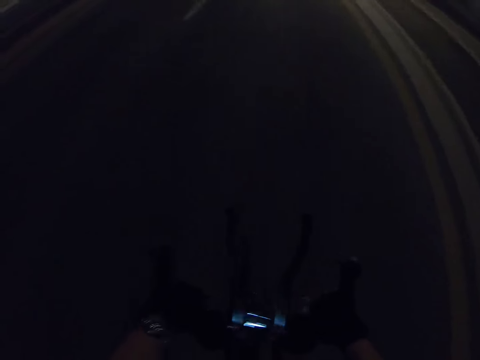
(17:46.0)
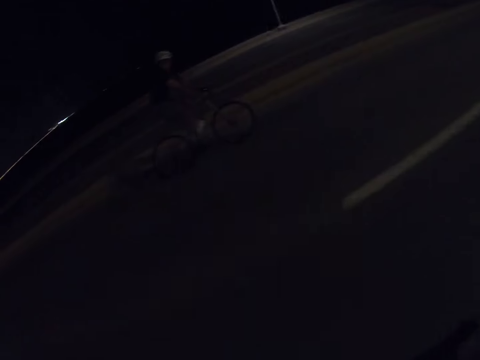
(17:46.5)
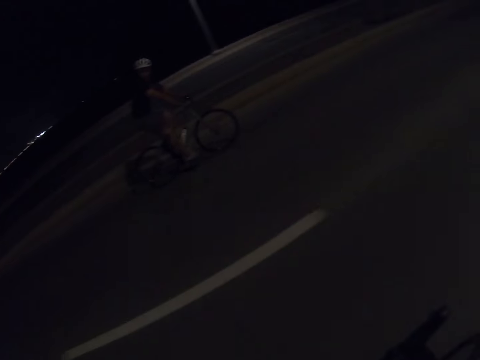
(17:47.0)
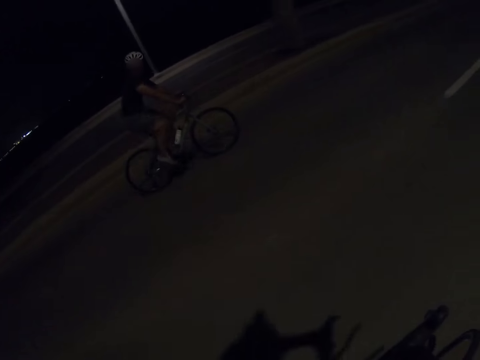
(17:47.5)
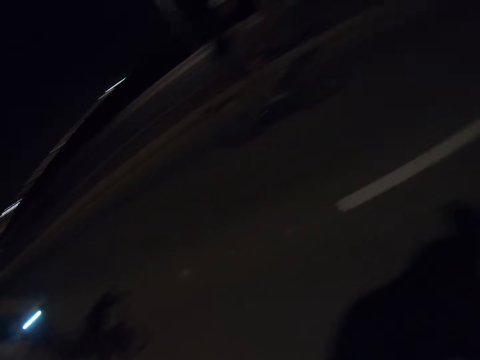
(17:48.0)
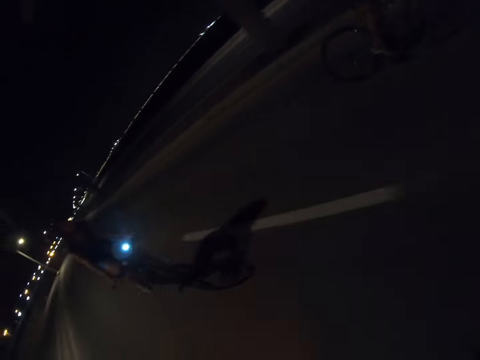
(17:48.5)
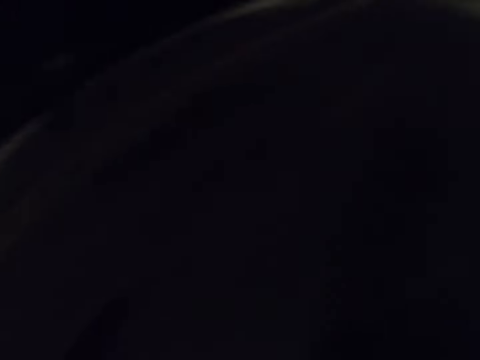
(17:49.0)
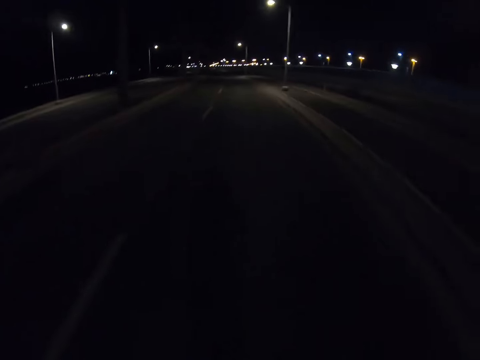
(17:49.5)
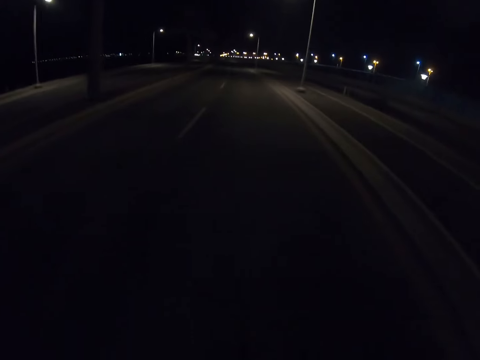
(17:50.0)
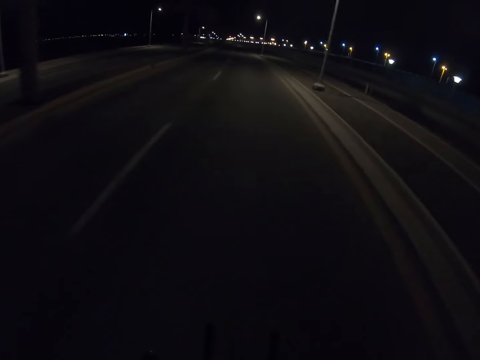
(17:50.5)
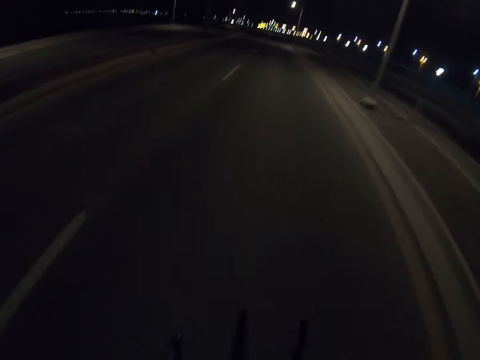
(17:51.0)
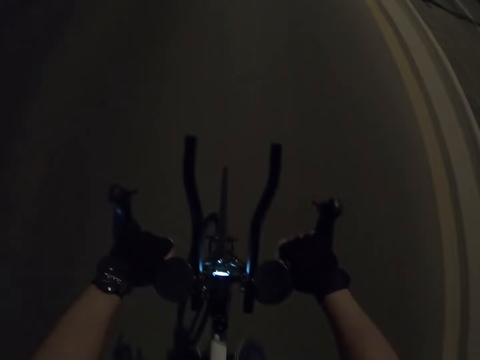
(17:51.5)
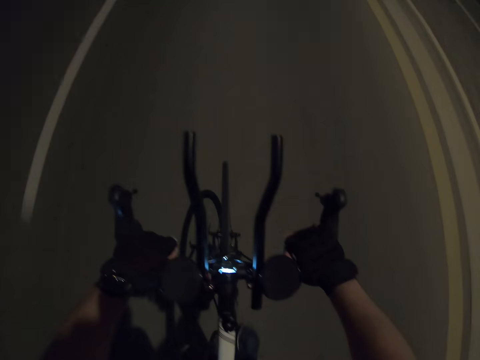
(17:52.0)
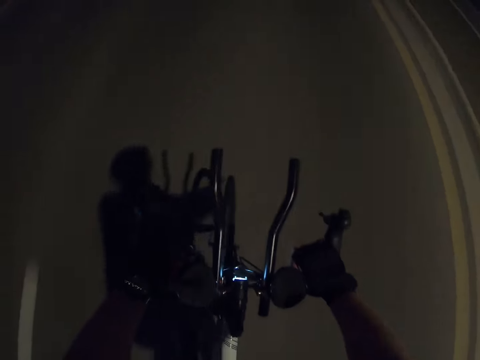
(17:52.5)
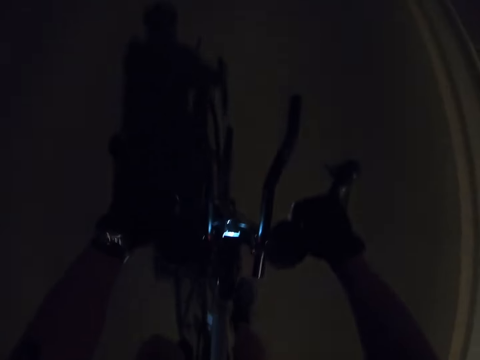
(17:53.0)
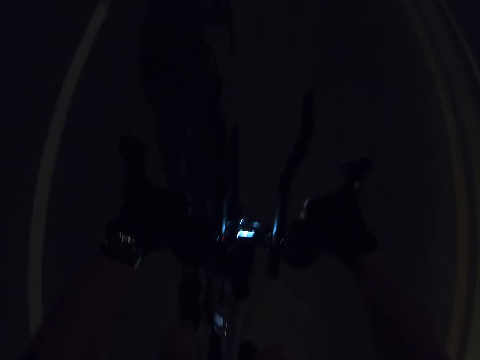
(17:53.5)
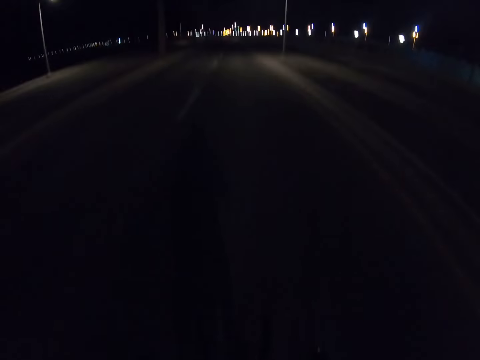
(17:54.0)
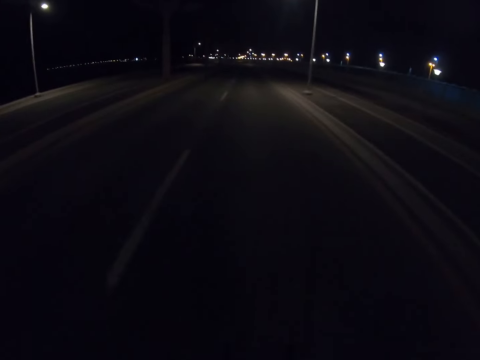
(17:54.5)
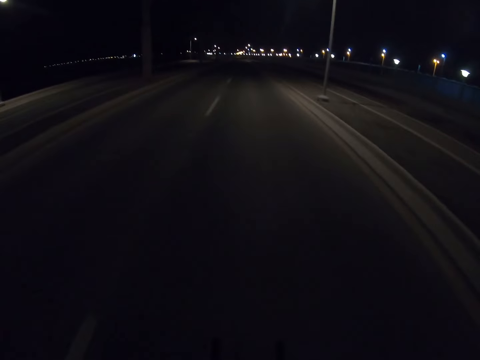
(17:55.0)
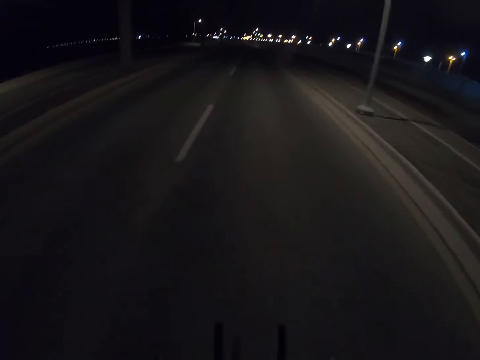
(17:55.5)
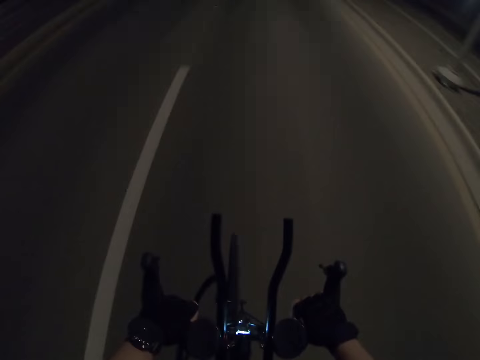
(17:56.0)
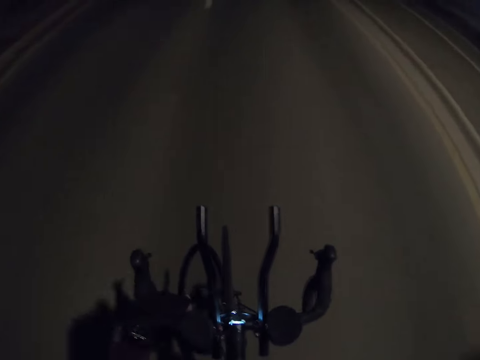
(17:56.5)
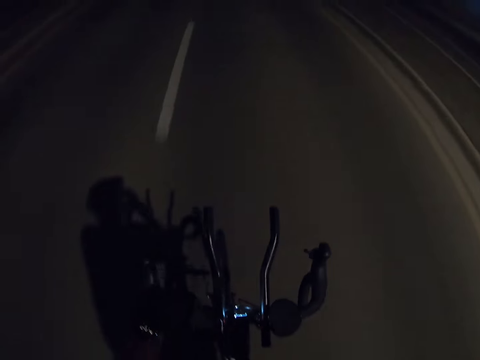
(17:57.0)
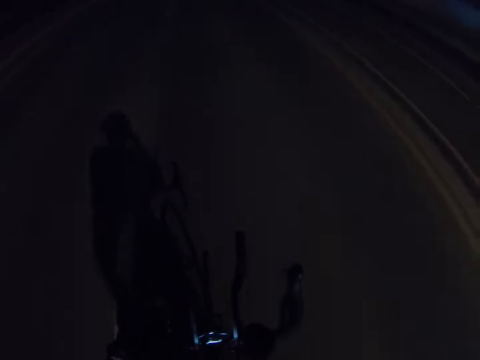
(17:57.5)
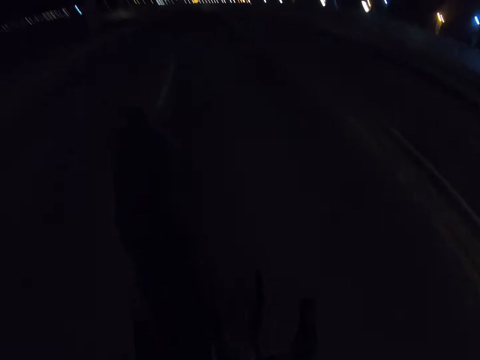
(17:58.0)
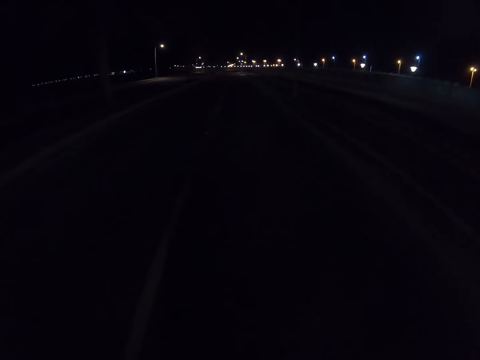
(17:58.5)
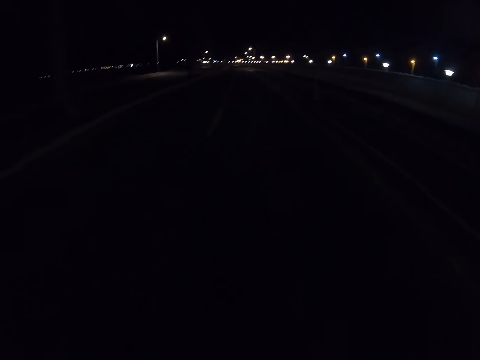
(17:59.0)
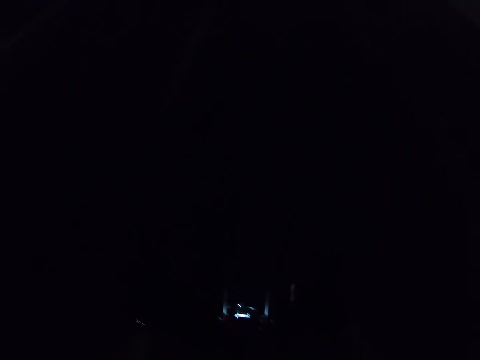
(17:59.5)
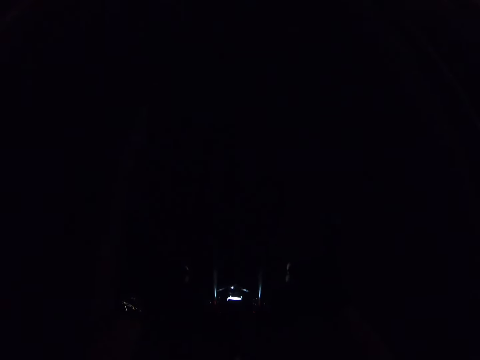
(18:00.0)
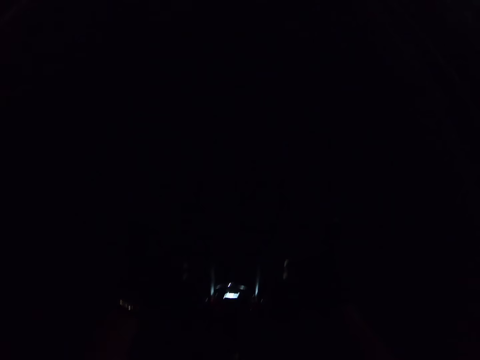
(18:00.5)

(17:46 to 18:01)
The camera wearer looks back. They look forward. They raise the right hand.

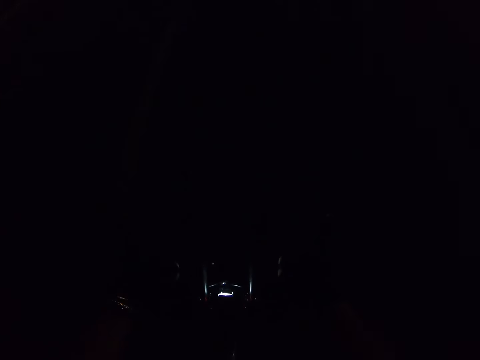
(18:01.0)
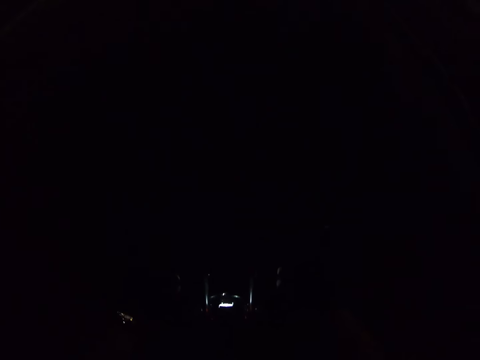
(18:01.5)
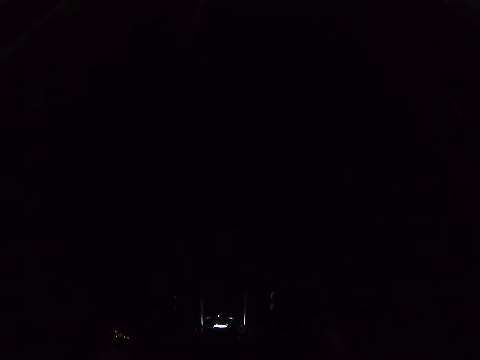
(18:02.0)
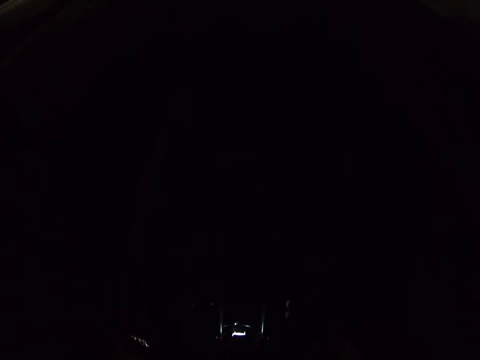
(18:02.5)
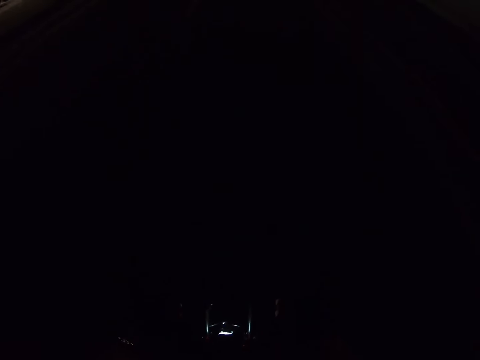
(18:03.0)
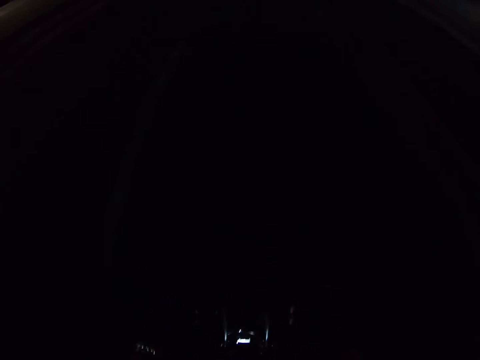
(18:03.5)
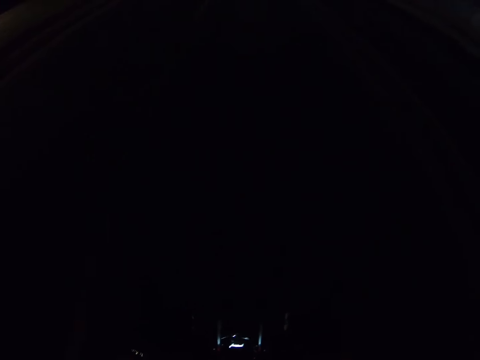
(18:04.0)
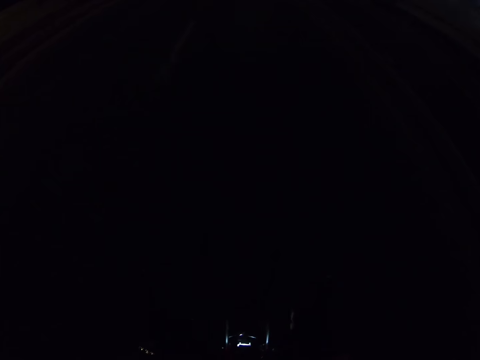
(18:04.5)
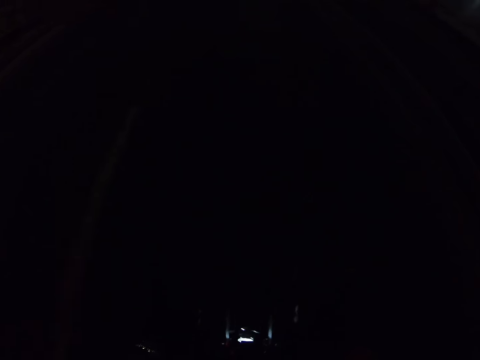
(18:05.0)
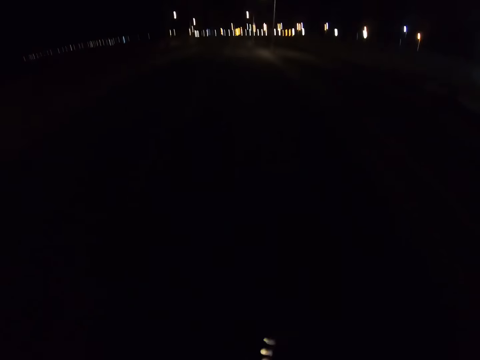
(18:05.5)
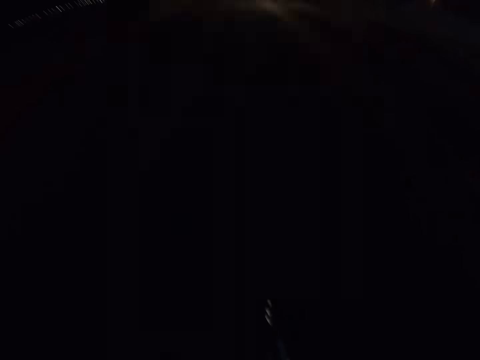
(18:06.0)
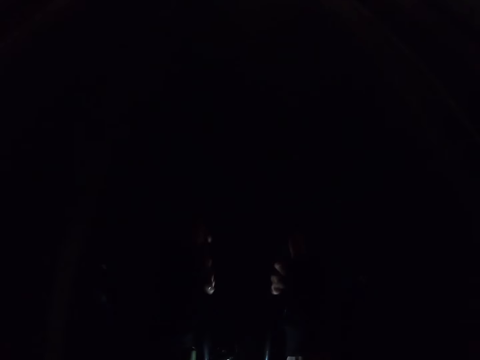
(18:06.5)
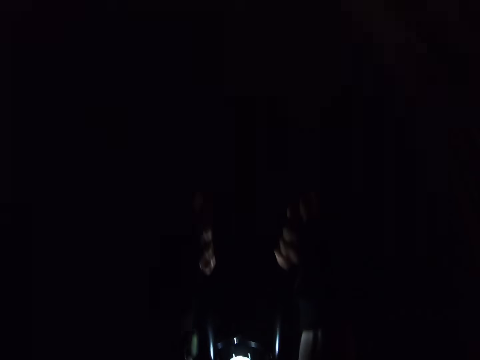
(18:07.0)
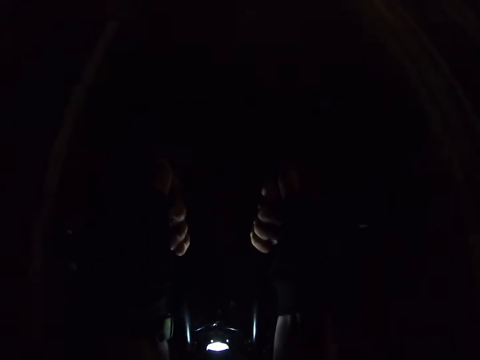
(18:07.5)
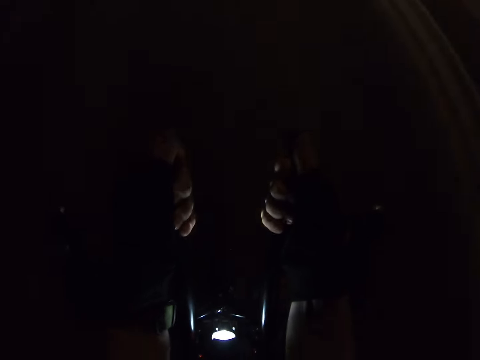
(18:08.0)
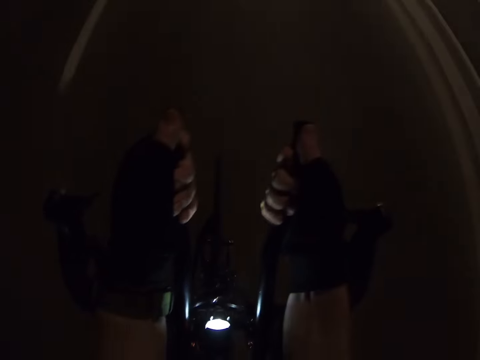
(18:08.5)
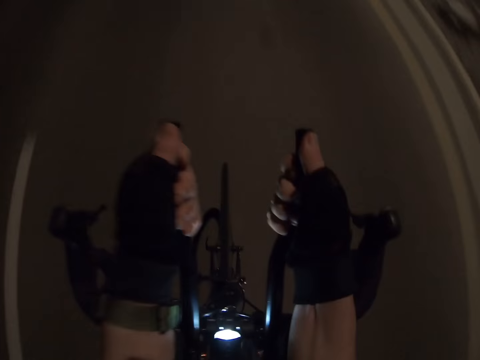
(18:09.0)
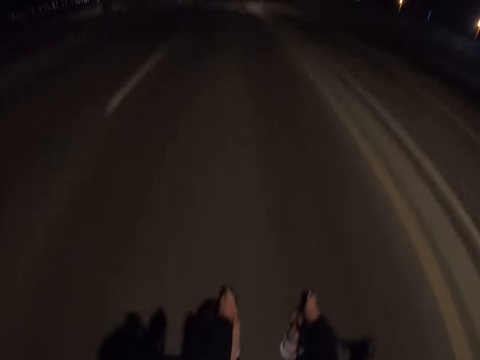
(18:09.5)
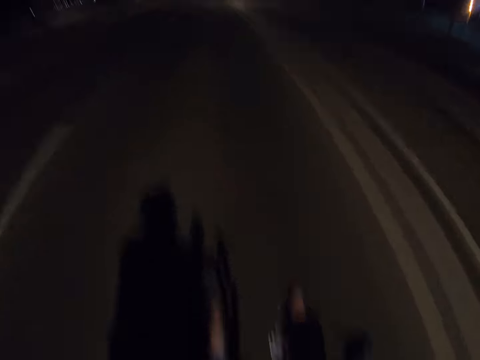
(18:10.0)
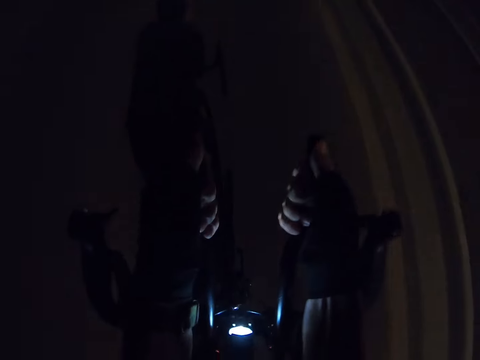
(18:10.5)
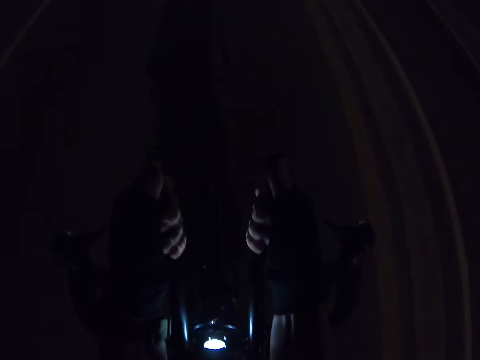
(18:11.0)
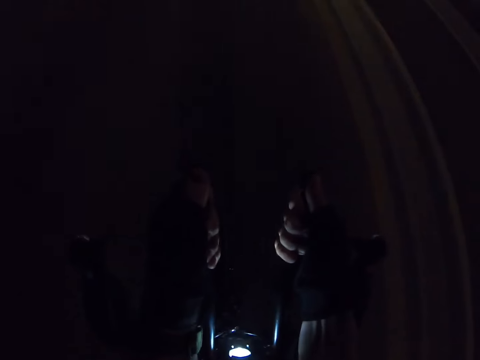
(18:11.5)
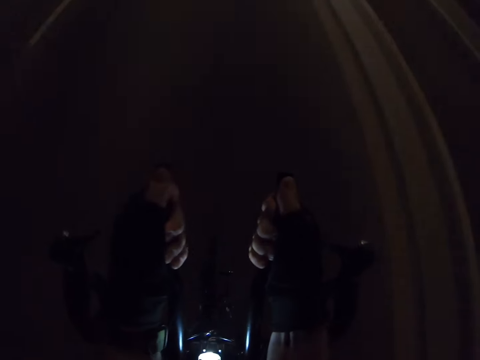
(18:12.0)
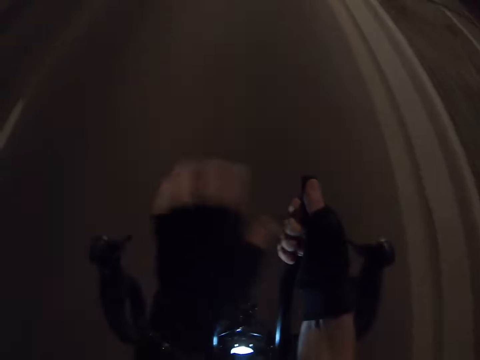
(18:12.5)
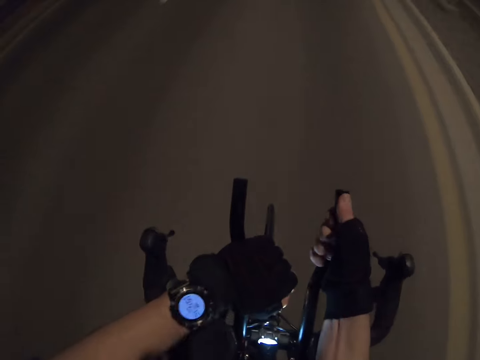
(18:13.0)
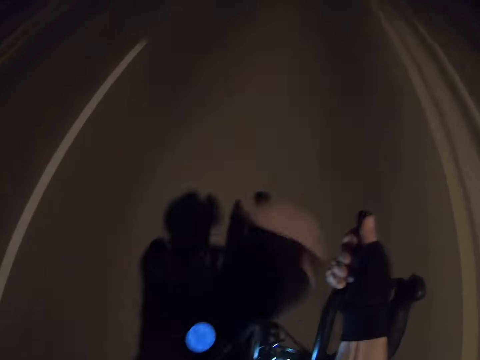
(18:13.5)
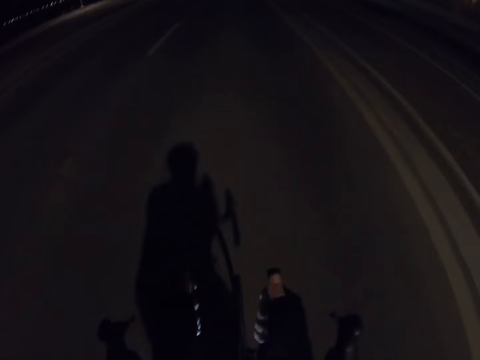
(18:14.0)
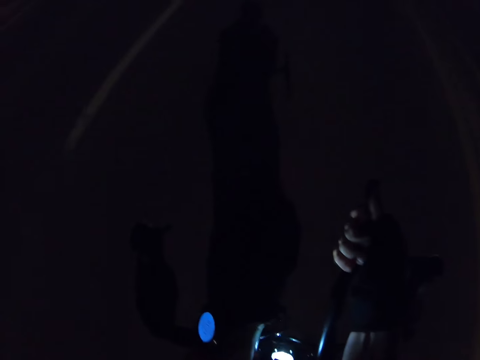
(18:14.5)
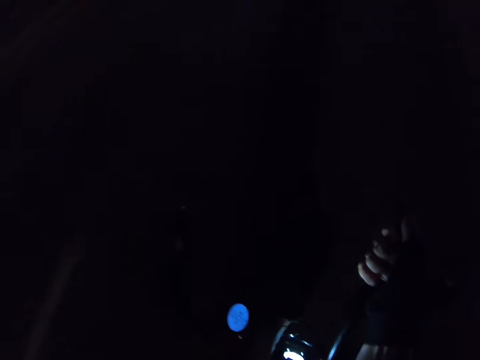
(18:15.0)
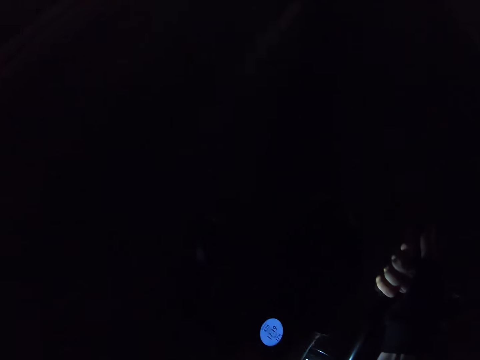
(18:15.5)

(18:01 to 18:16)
The camera wearer holds the bike with both hands. He shifts to the lower bike steering handle. He looks at the watch on his wrist. He holds the bike with both hands.
